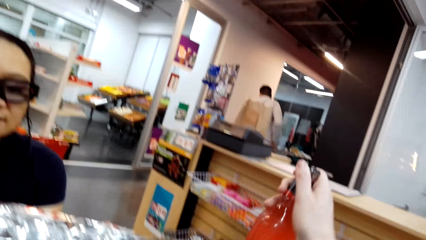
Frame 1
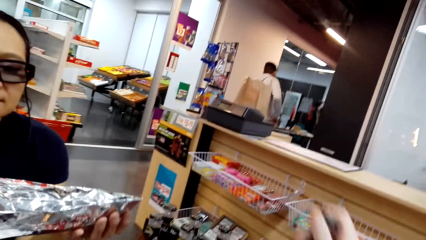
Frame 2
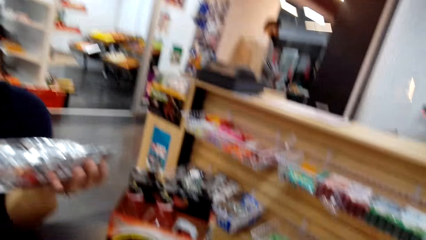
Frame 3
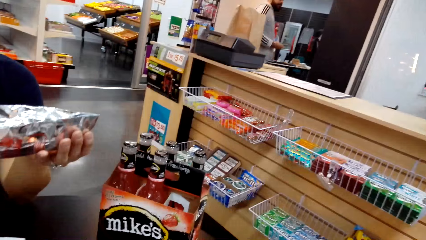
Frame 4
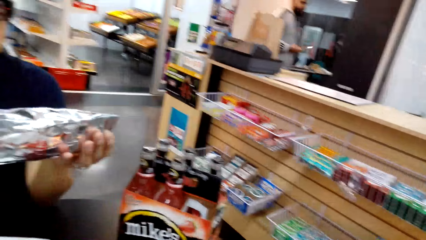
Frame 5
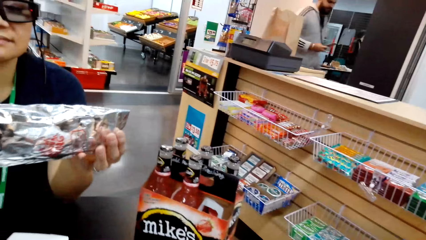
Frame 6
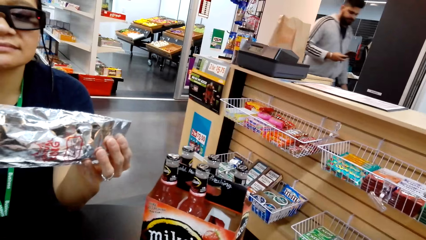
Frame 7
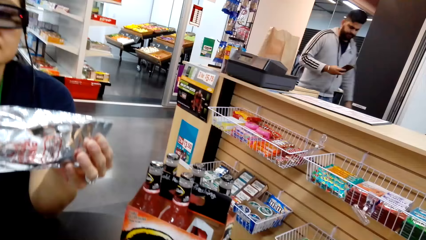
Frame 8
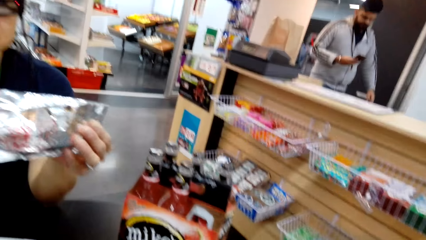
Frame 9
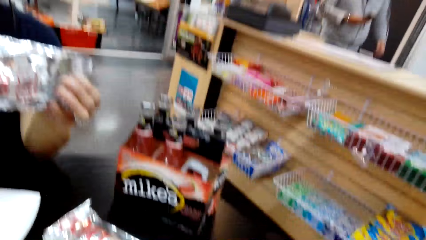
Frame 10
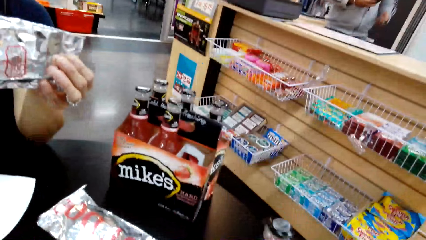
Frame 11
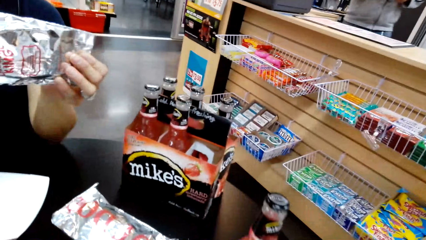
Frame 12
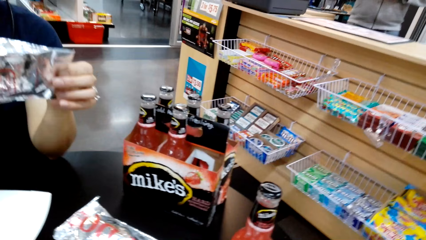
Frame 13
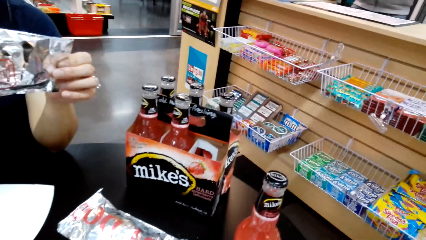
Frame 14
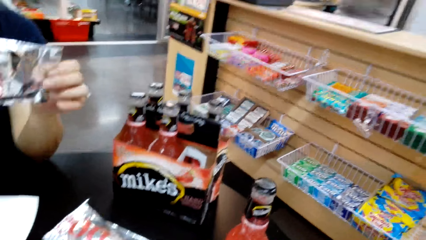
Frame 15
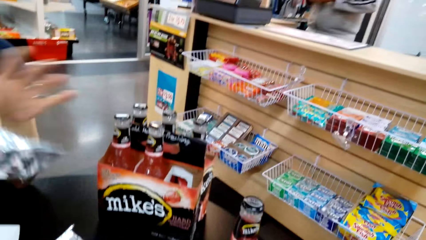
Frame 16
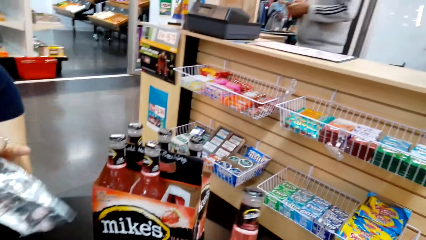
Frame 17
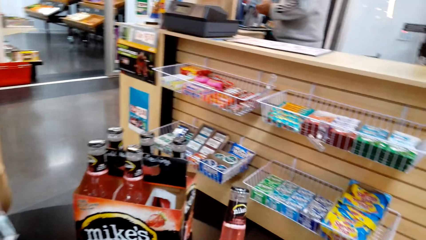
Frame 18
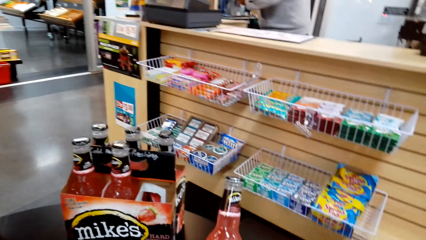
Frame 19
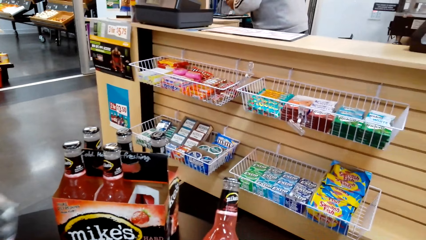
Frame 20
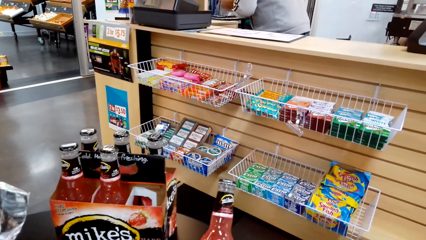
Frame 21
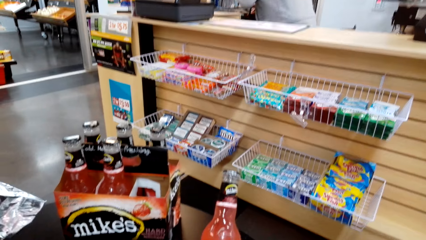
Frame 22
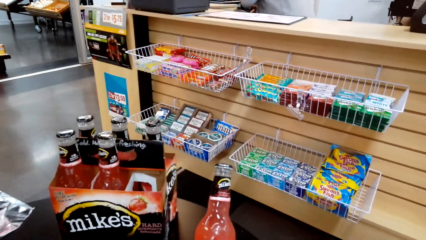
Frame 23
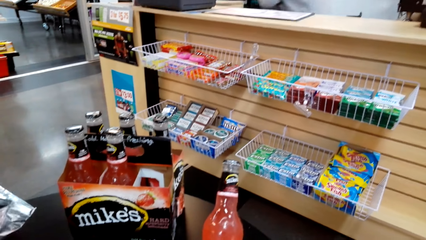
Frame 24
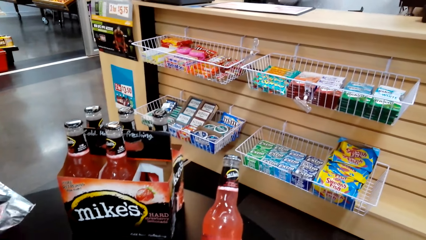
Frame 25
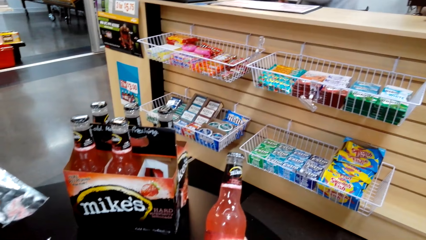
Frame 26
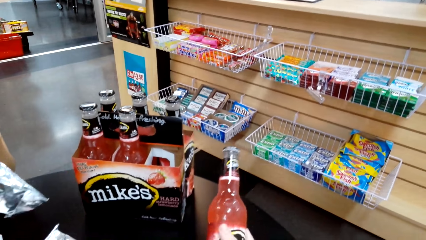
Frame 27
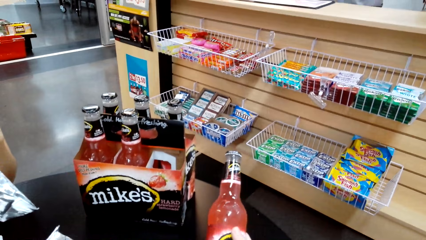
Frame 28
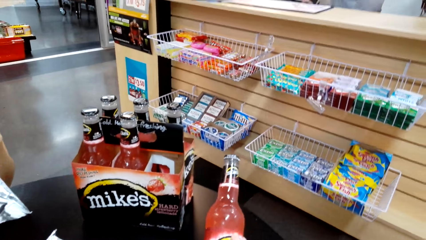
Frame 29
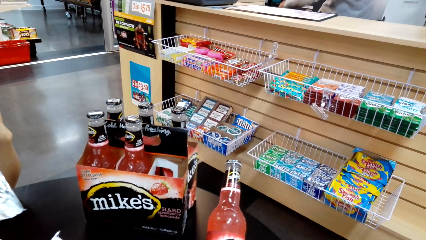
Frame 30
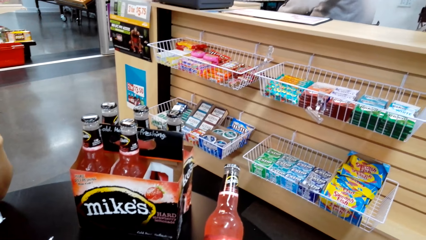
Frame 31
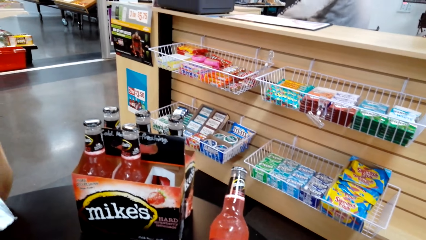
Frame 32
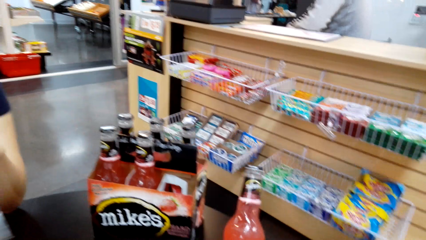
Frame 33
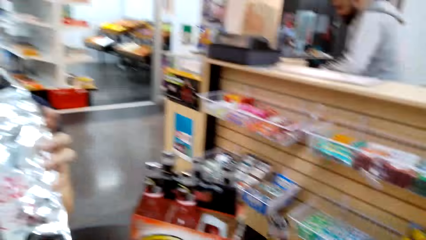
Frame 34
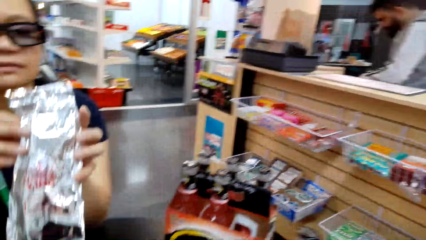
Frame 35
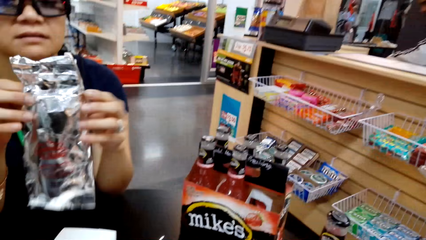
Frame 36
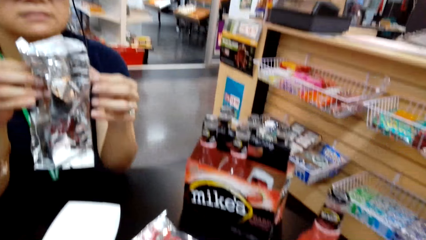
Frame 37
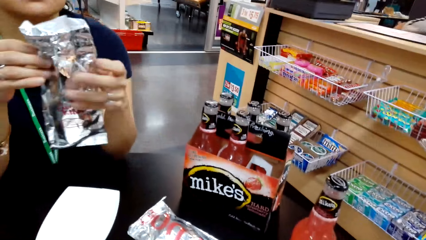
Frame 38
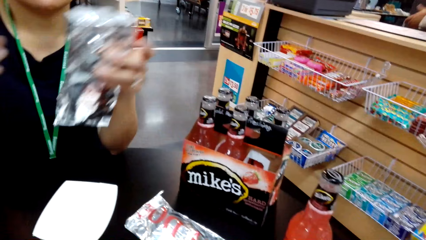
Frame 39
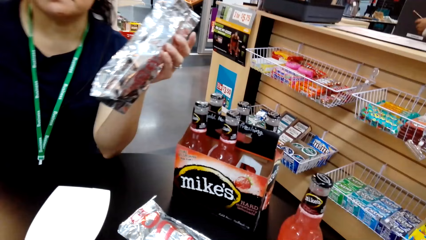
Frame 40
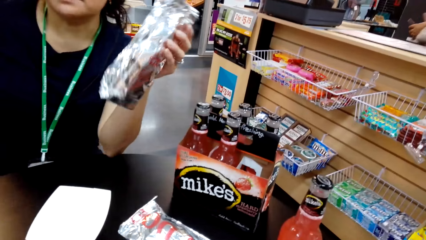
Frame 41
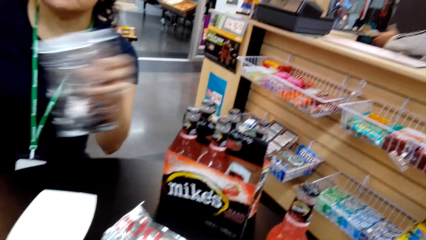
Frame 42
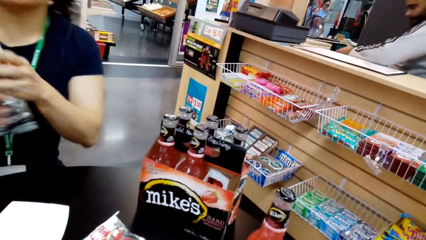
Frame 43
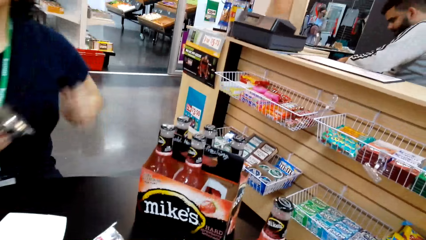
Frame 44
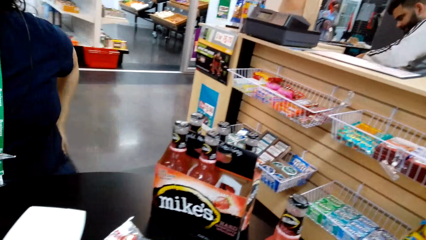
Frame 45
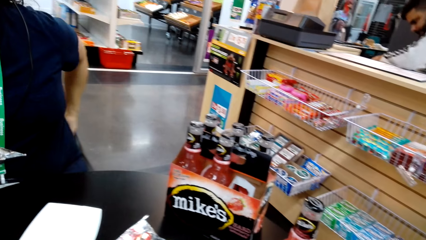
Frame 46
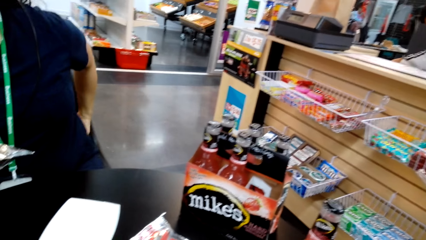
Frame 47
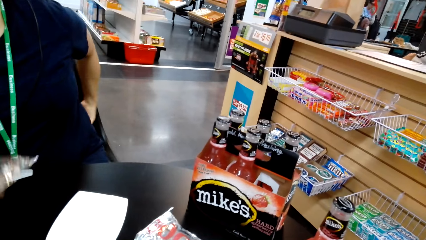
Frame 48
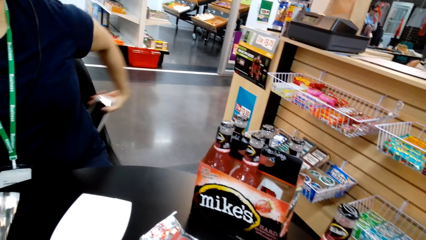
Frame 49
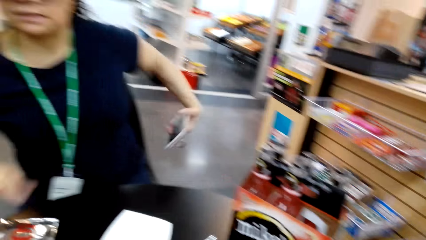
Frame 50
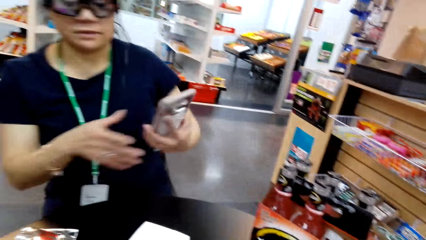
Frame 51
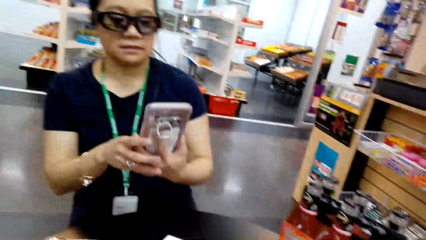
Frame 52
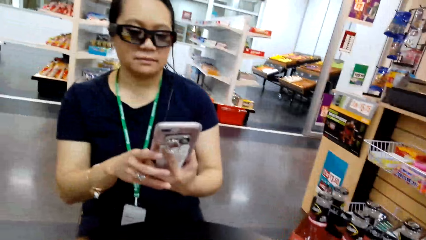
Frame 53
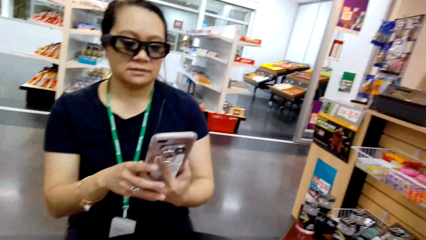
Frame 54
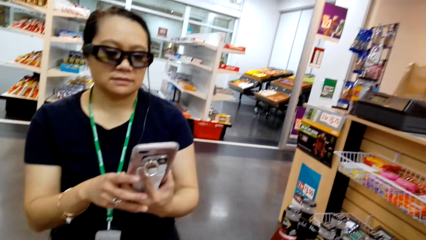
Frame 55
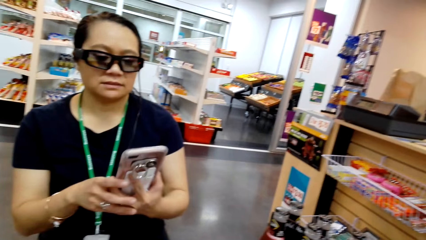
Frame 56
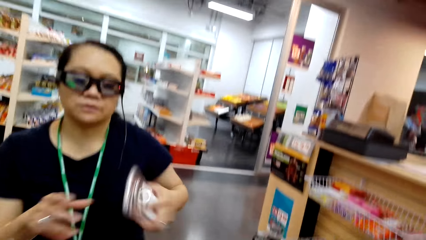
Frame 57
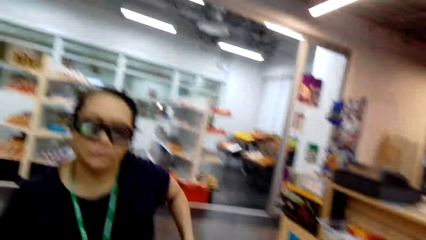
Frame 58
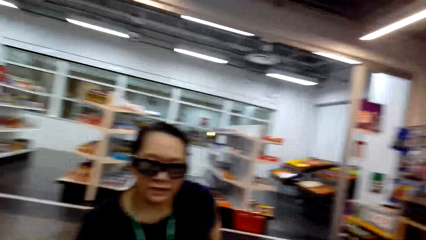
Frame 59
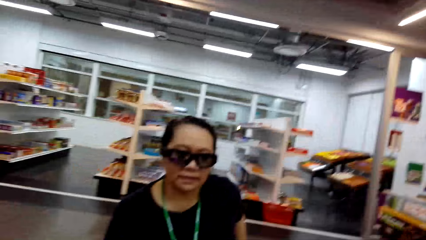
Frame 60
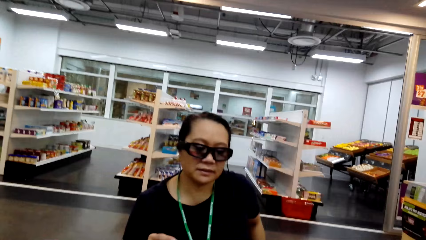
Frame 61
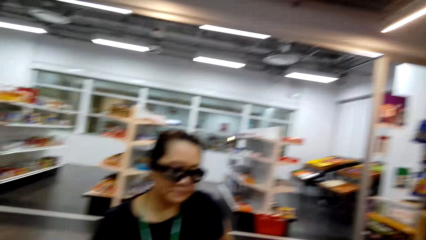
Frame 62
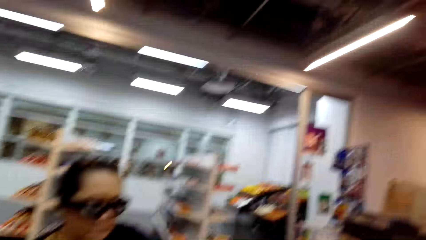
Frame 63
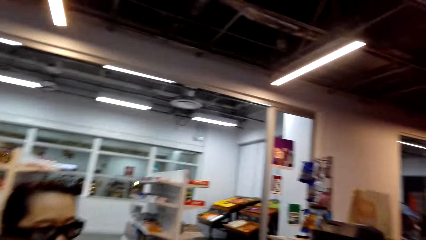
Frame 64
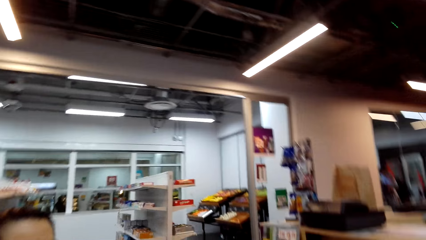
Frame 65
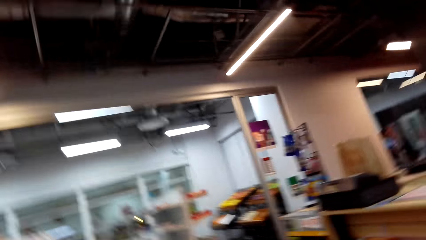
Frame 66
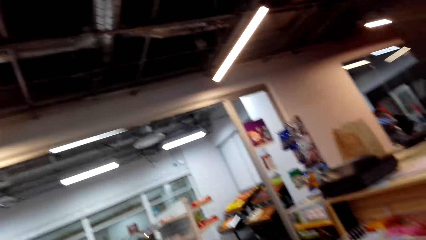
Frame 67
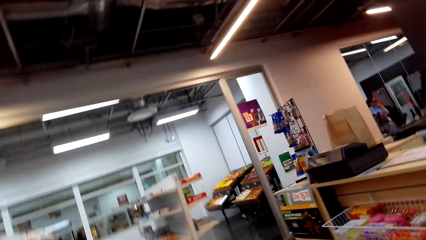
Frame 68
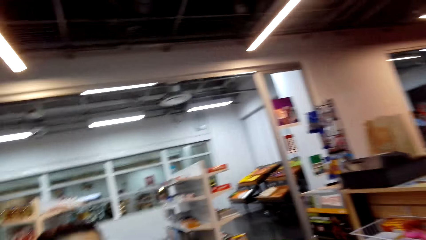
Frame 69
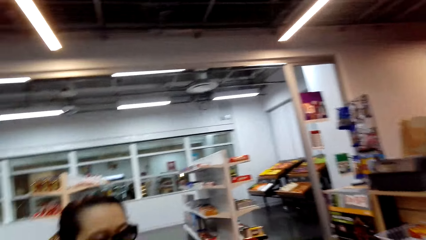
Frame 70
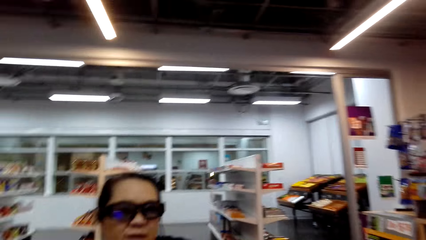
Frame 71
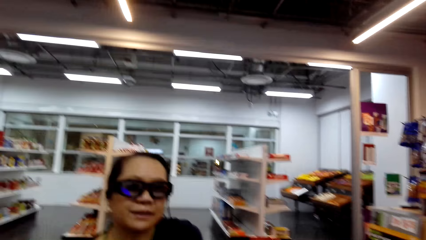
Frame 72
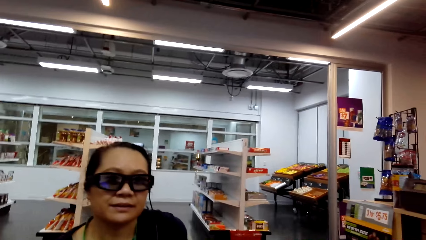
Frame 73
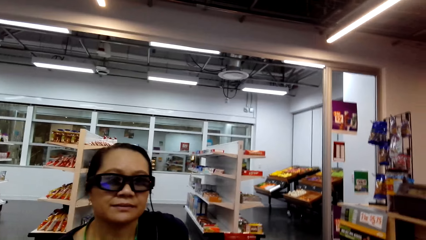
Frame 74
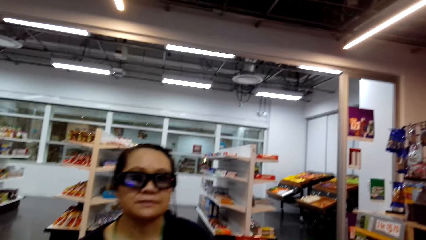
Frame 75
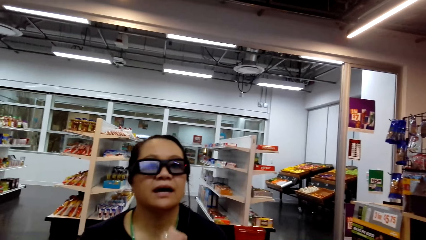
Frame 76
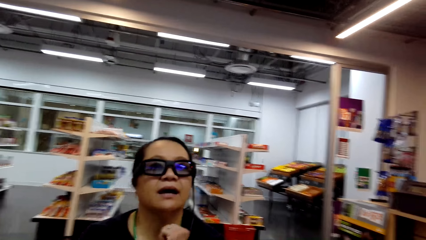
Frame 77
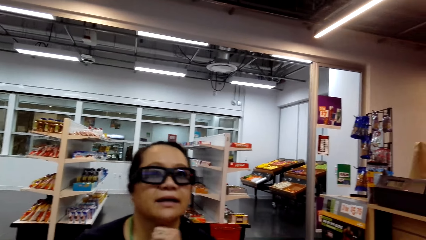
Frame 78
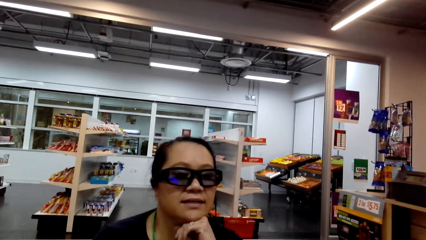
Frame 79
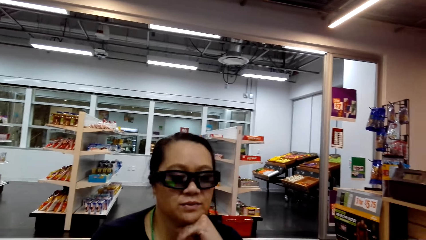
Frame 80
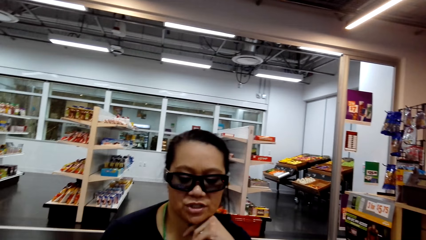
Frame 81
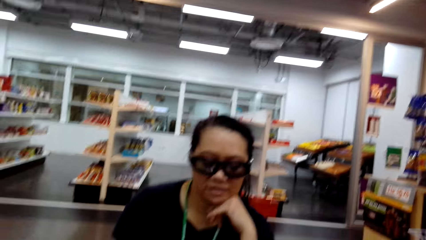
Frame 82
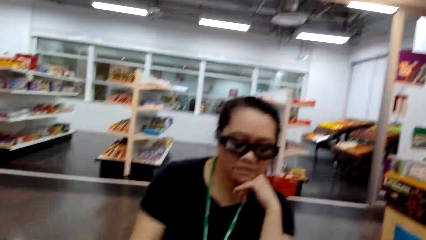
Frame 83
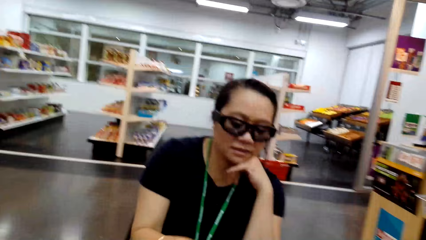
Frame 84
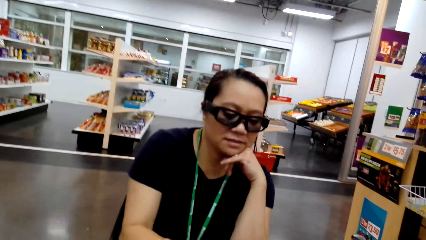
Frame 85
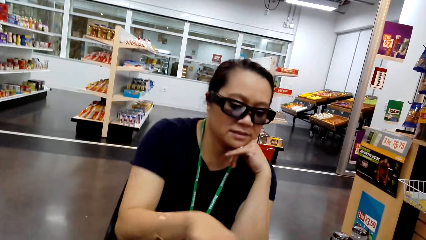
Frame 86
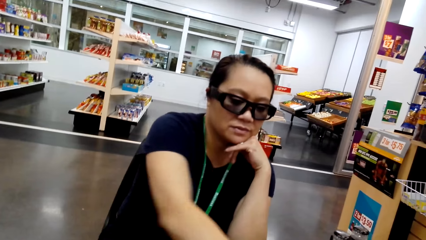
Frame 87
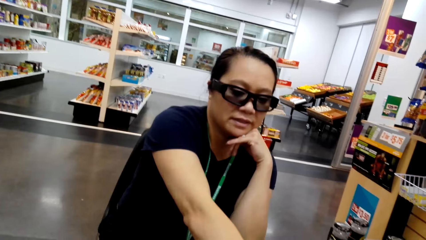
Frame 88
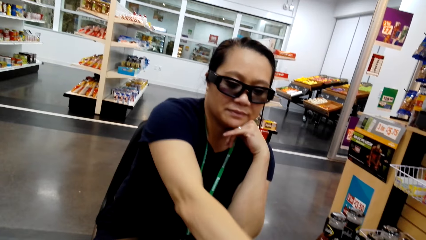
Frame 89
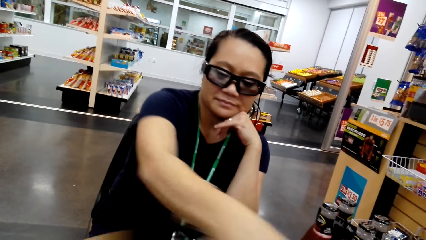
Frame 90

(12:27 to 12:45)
The camera wearer picks a soft drink from the package. They look at the soft drink. They talk to the woman. The woman removes her phone from the pocket with her left hand and puts the foil of something on the table. She looks at the phone. She holds the phone in her hand. The camera wearer talks to the woman and looks around. The woman puts the phone back to the pocket. She talks to the camera wearer.
